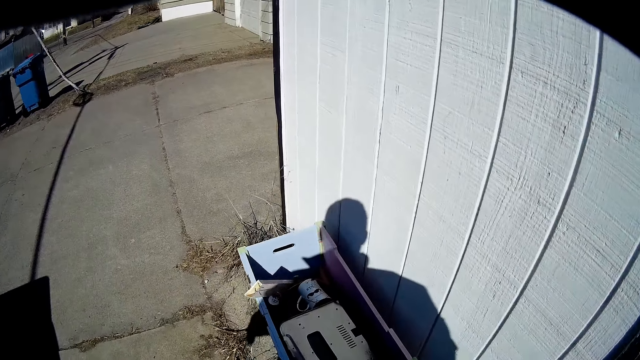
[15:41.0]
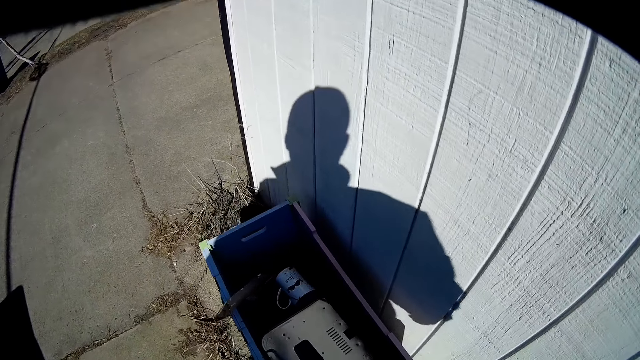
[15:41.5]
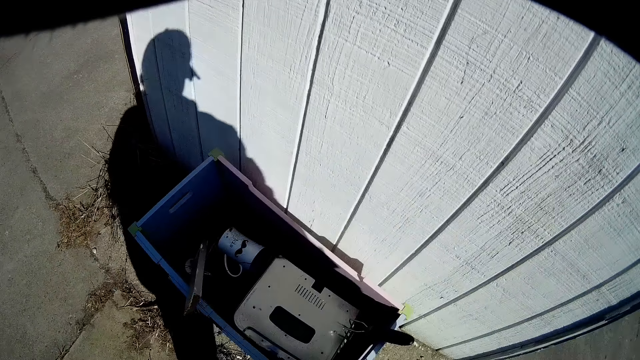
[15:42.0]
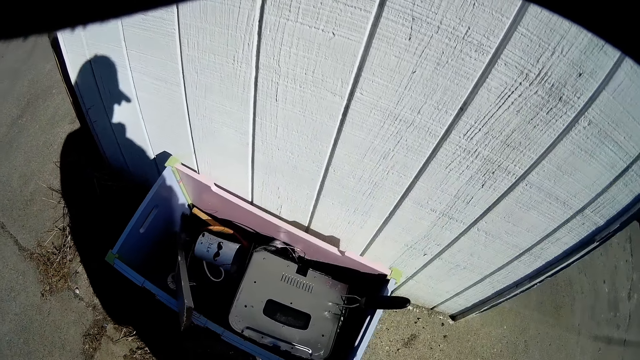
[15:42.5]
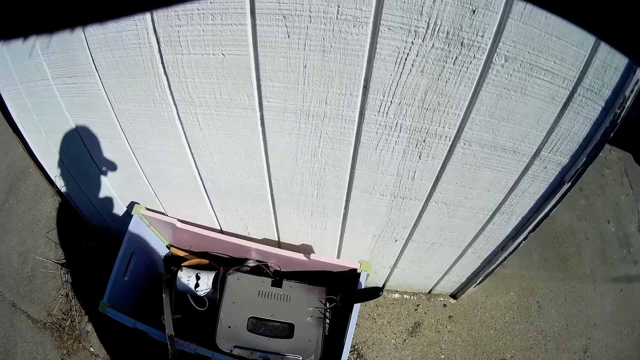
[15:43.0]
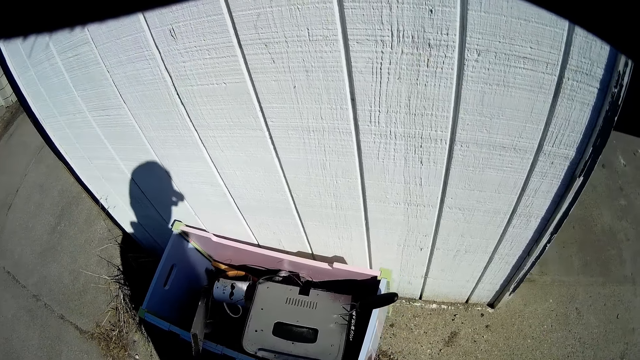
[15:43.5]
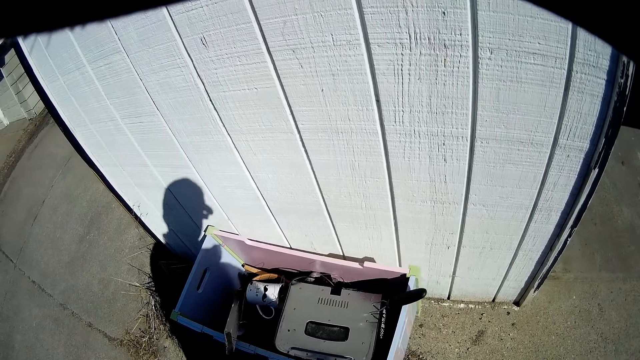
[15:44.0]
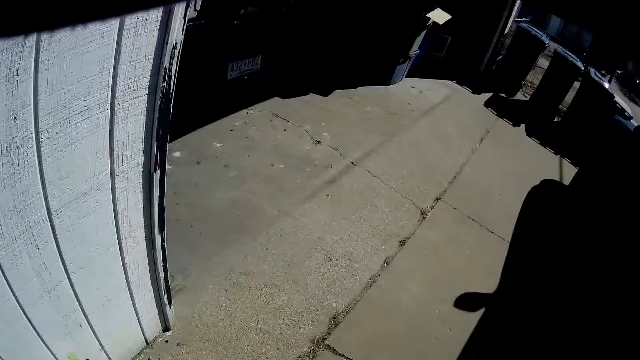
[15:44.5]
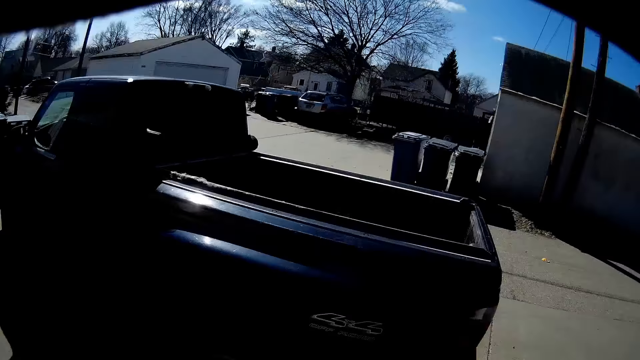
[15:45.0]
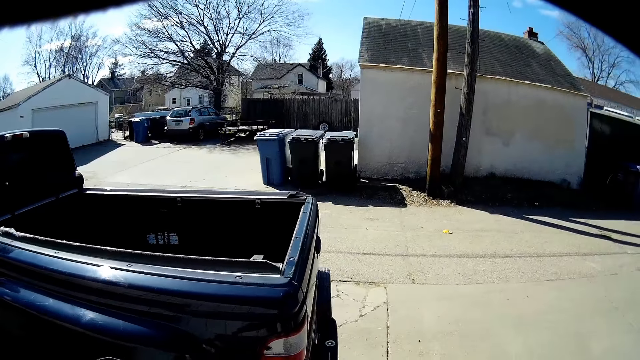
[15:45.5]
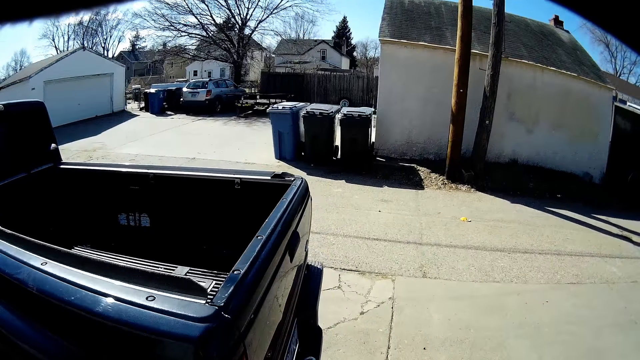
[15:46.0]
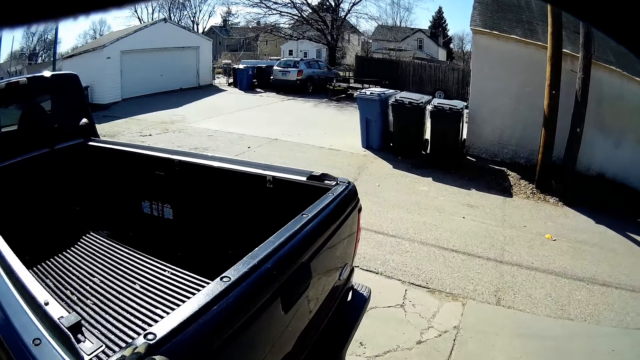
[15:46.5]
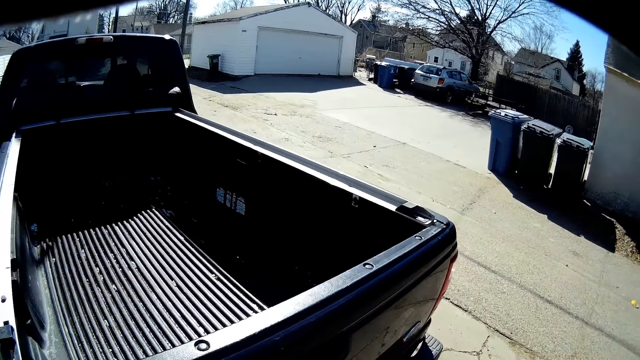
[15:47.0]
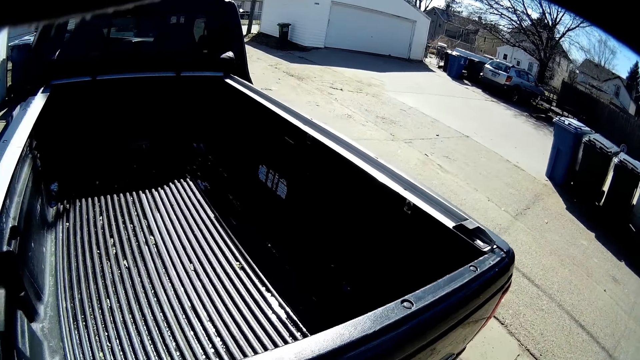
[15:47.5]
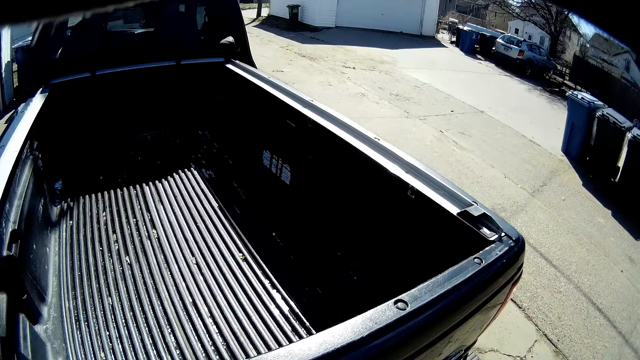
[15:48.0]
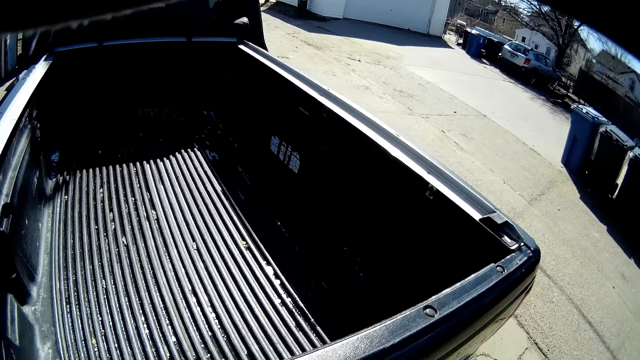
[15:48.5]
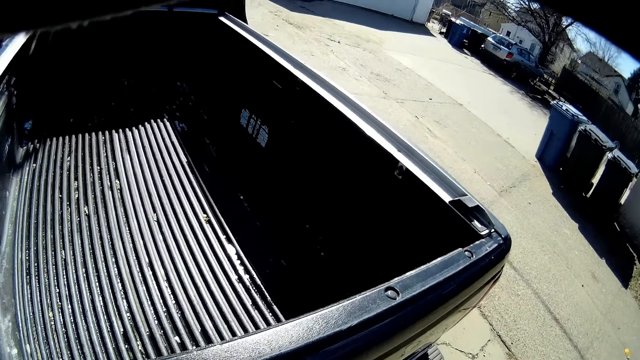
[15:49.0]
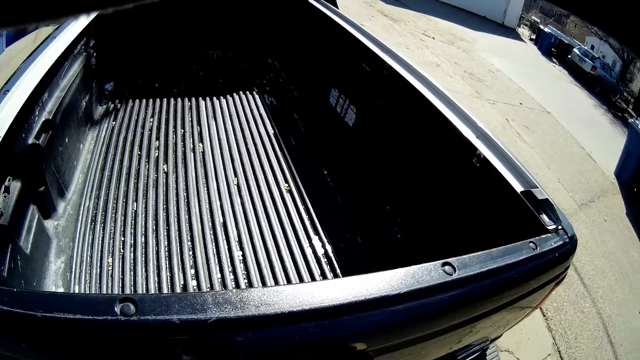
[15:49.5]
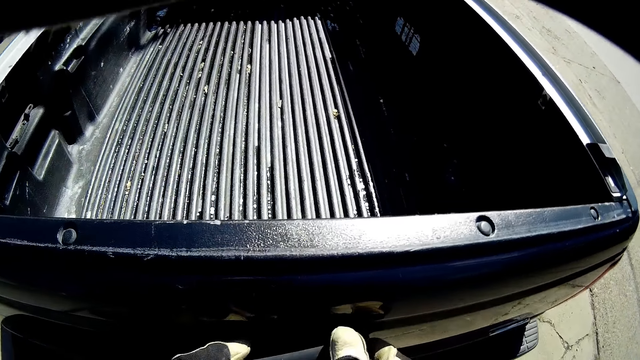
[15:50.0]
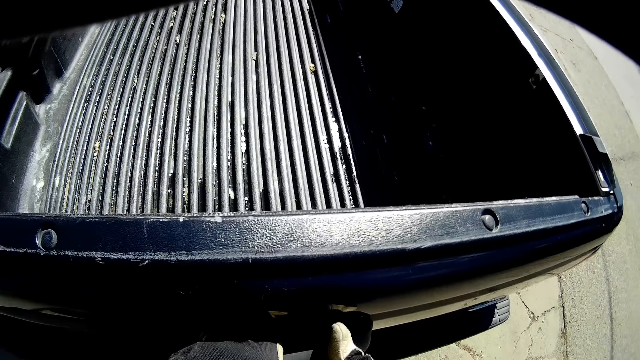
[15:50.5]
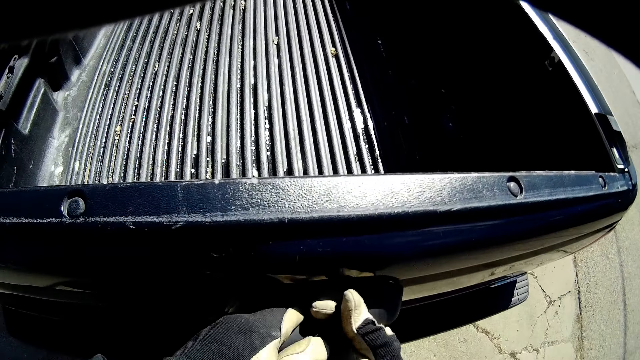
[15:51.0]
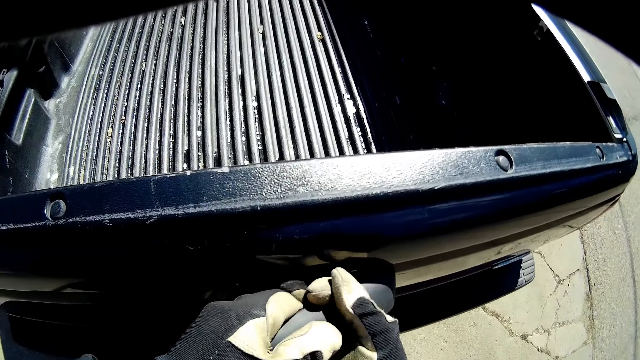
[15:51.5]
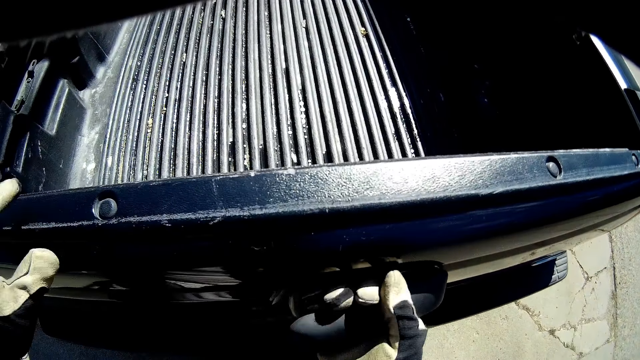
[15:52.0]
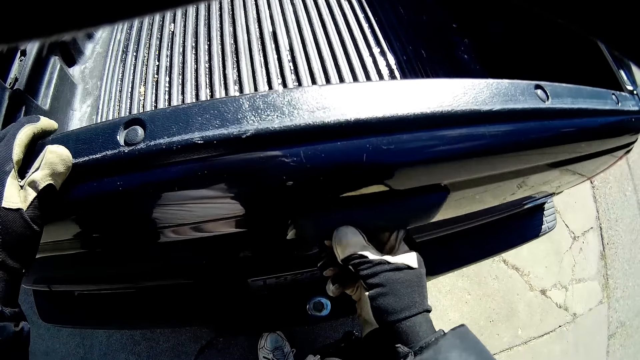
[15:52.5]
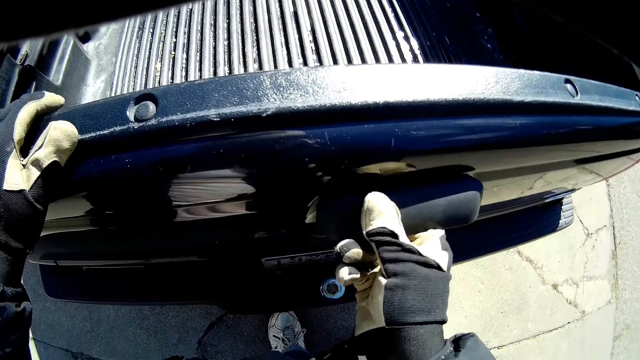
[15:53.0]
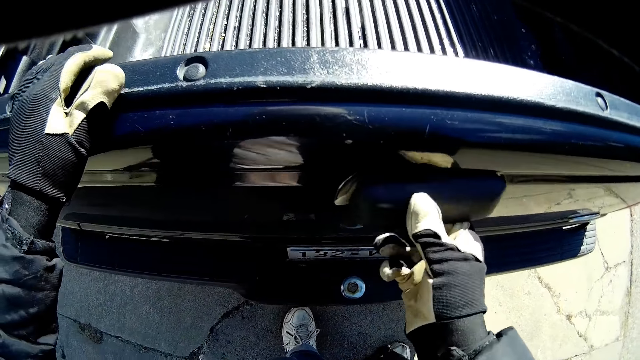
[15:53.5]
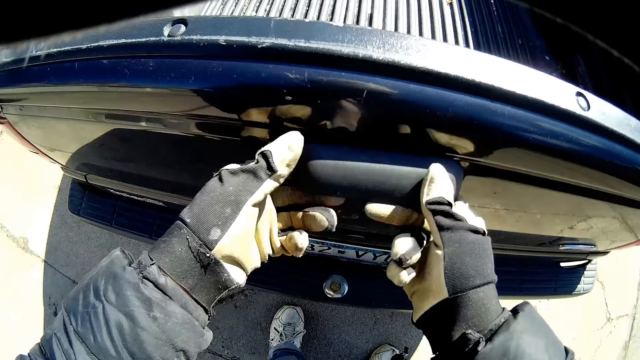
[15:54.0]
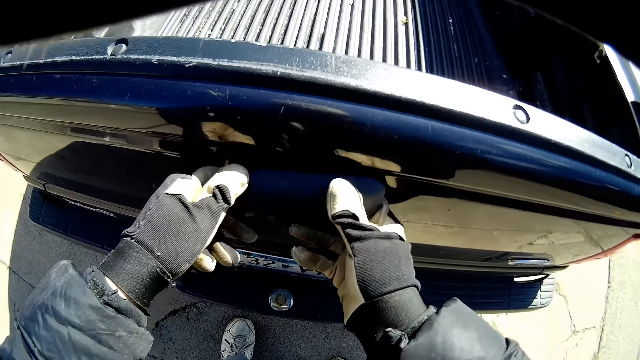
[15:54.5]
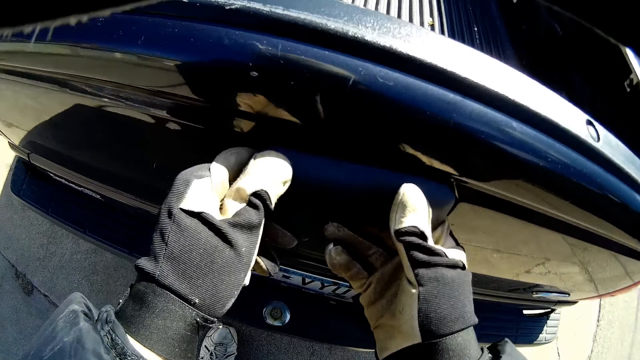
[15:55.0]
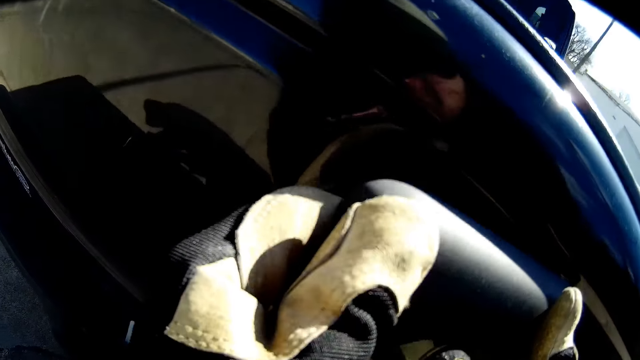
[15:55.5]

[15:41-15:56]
The camera wearer touches the boot.

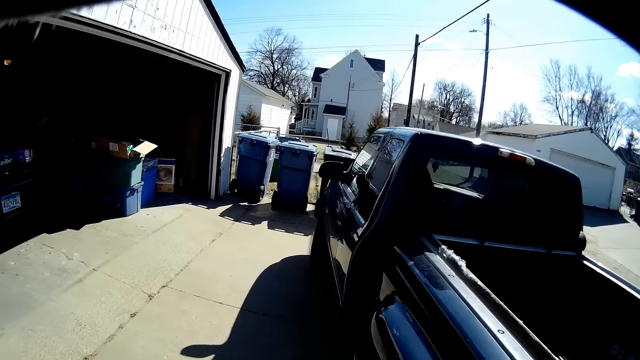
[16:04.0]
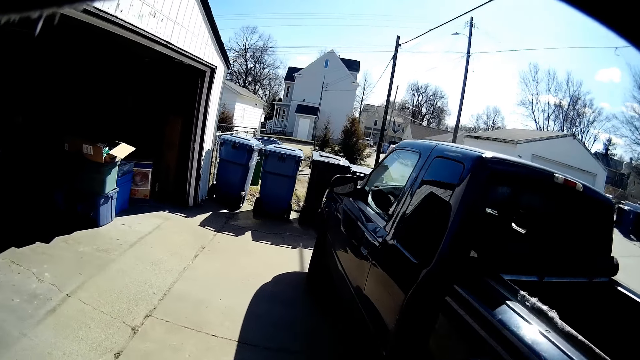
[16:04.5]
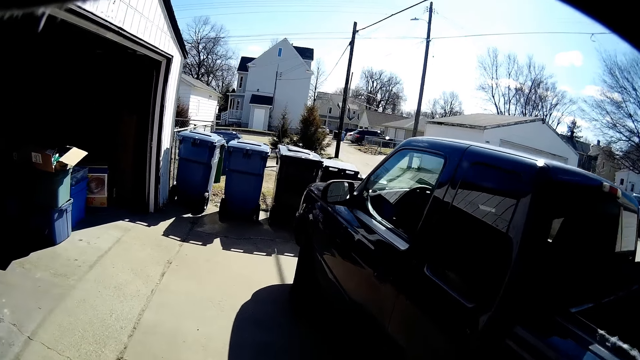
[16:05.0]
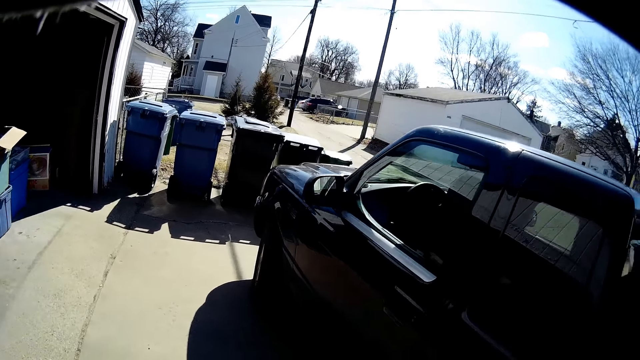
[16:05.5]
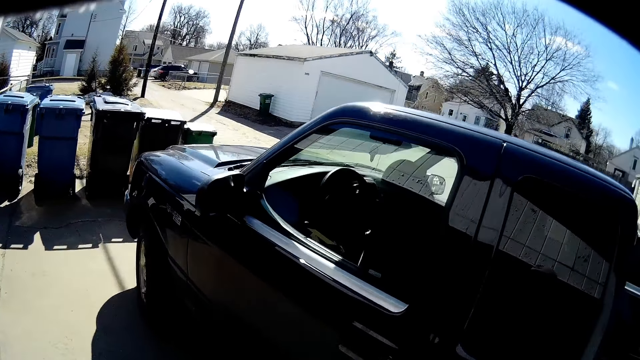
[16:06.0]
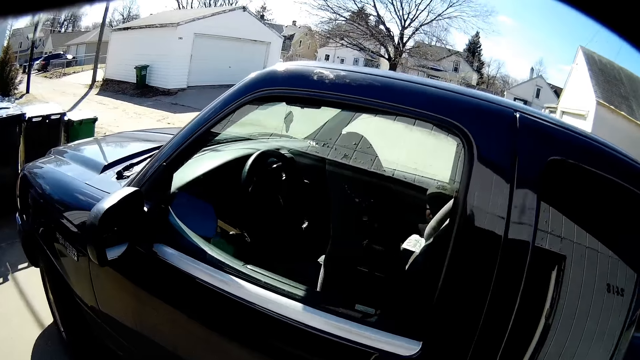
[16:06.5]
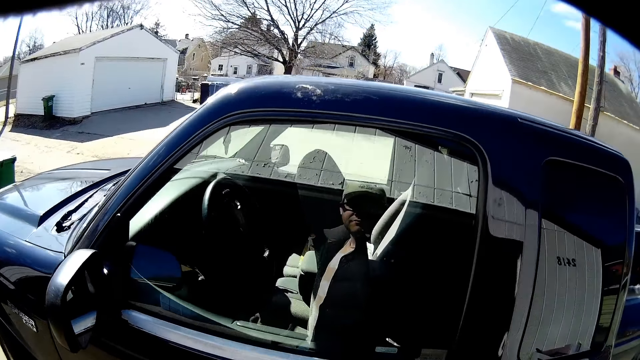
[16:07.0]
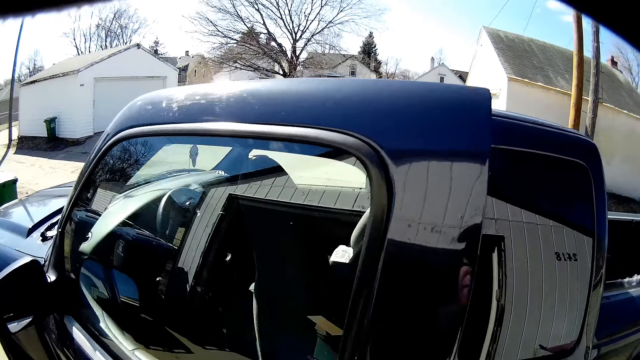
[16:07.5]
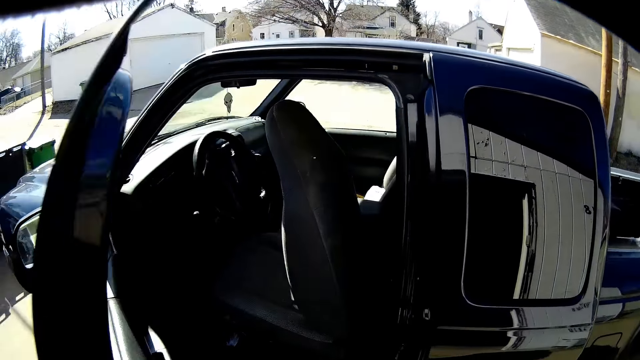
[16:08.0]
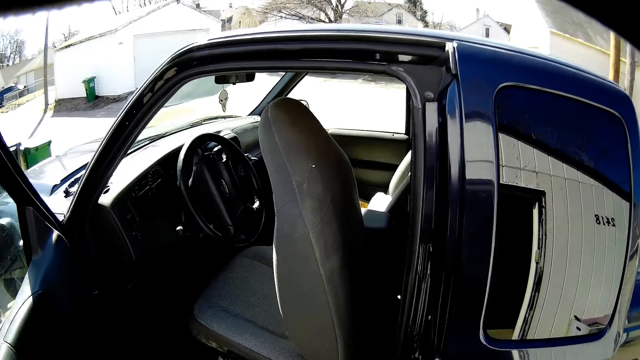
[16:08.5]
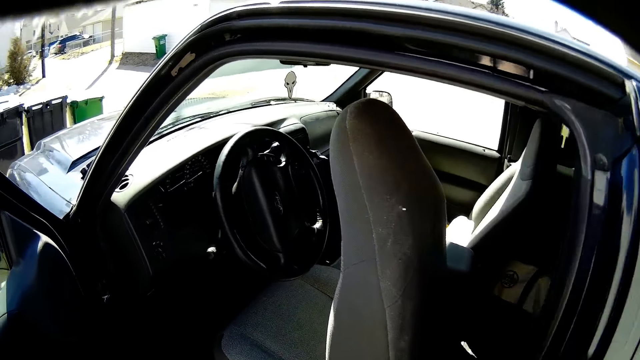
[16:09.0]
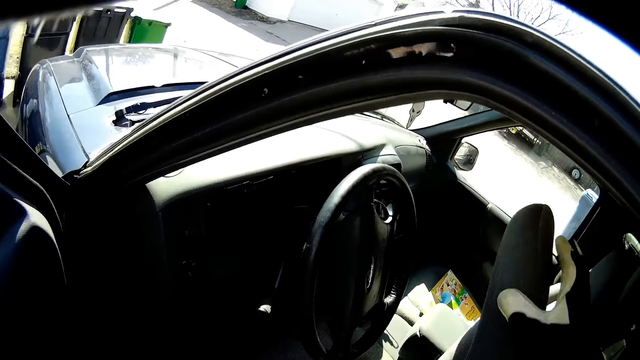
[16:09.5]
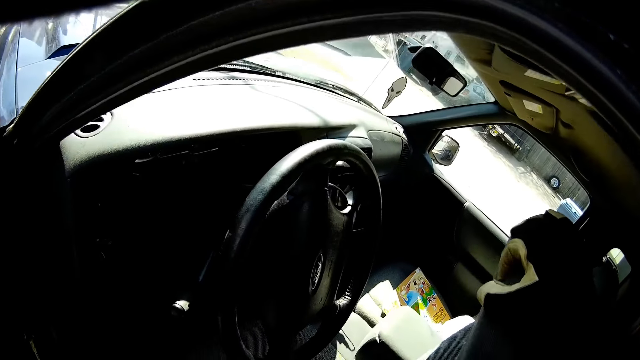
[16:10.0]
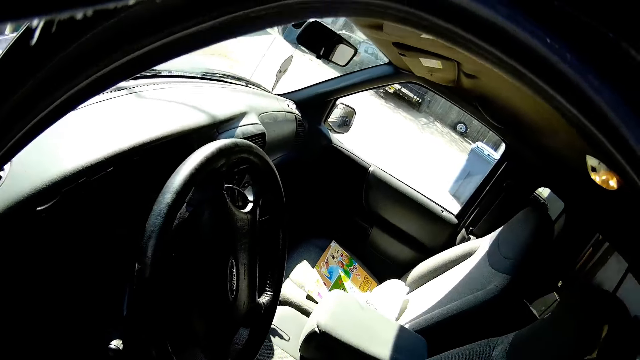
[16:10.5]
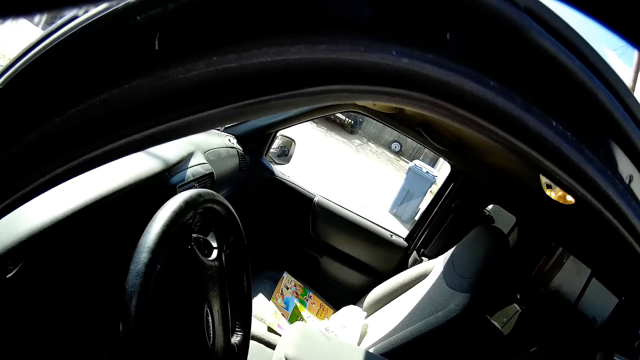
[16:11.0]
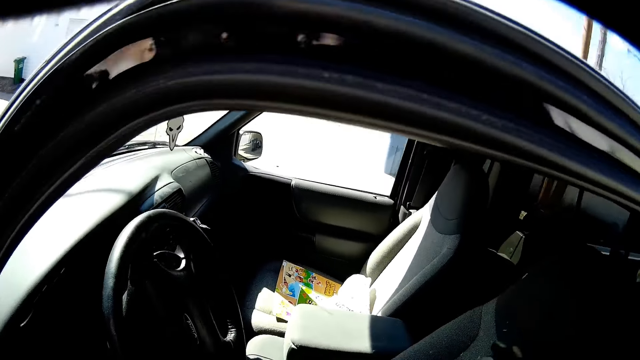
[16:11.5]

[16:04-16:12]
The camera wearer walks around the car. They open the car. They touch the car seat. They move the chair in the car.
